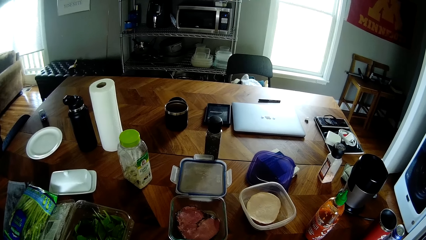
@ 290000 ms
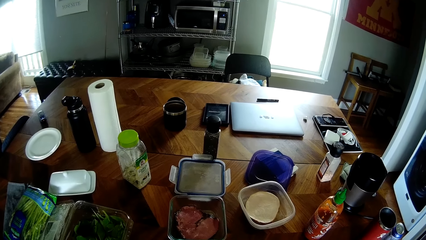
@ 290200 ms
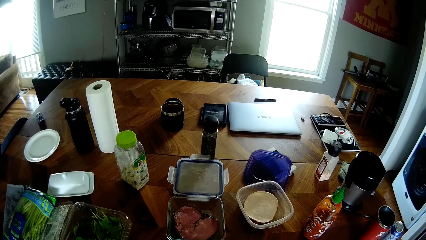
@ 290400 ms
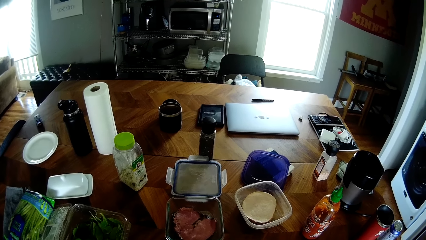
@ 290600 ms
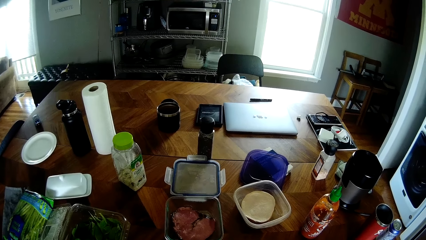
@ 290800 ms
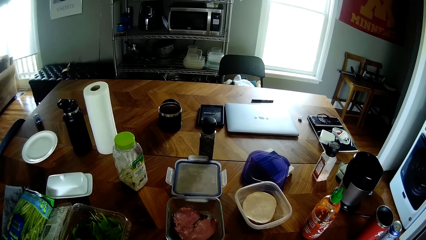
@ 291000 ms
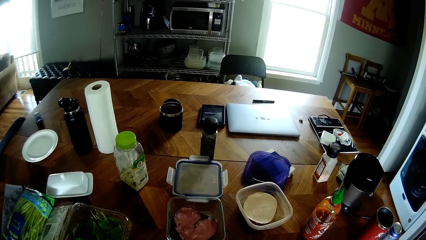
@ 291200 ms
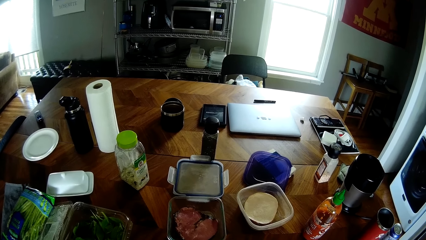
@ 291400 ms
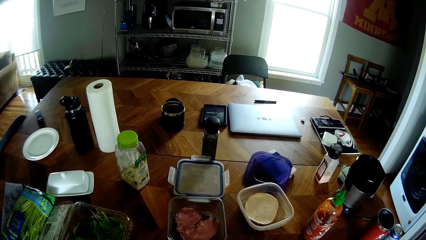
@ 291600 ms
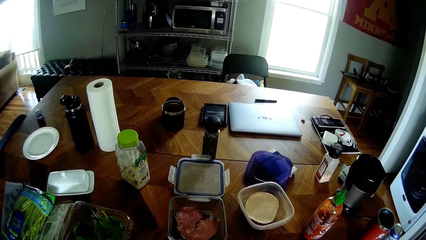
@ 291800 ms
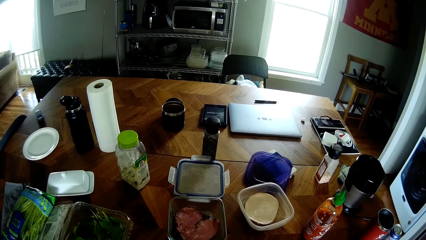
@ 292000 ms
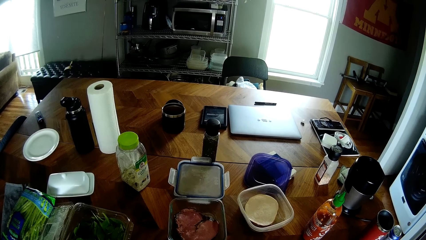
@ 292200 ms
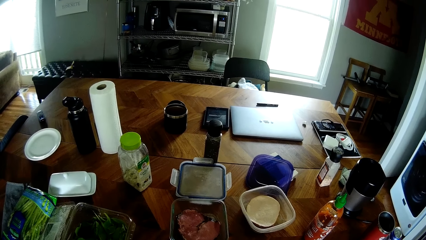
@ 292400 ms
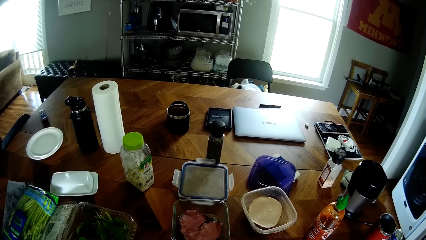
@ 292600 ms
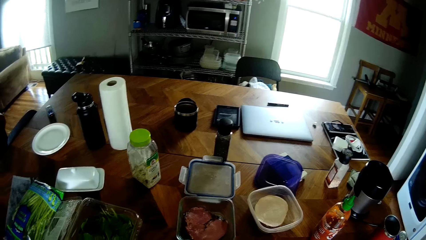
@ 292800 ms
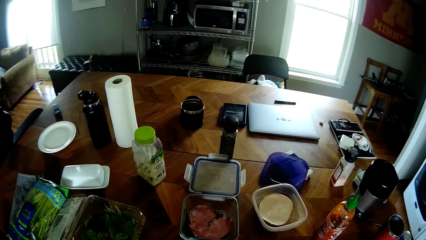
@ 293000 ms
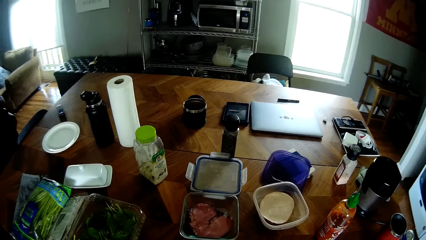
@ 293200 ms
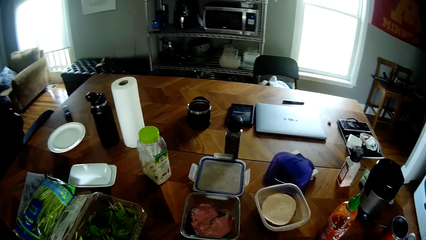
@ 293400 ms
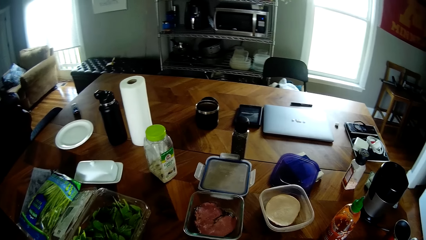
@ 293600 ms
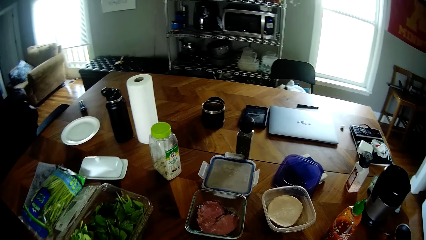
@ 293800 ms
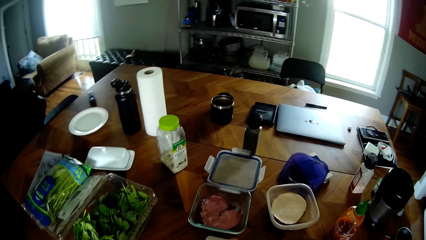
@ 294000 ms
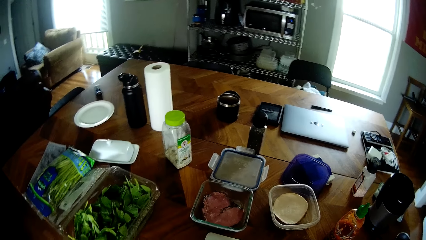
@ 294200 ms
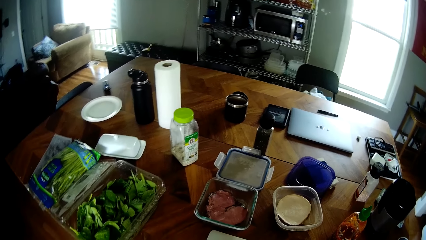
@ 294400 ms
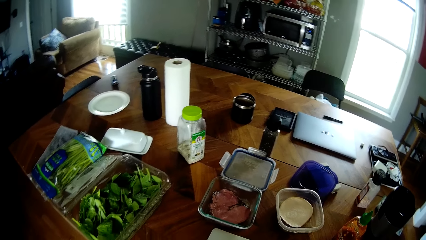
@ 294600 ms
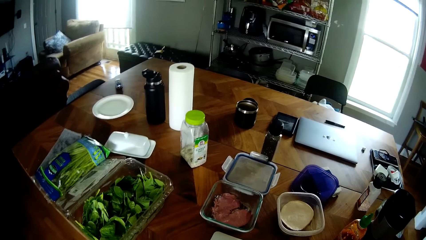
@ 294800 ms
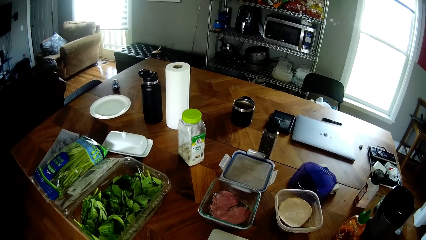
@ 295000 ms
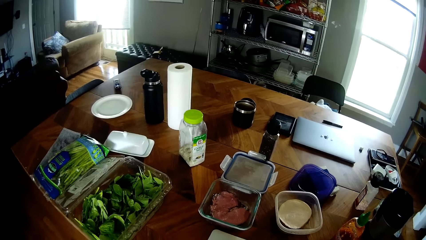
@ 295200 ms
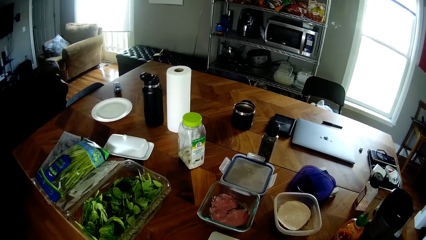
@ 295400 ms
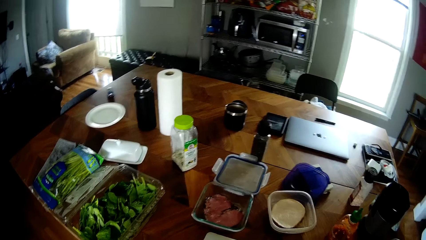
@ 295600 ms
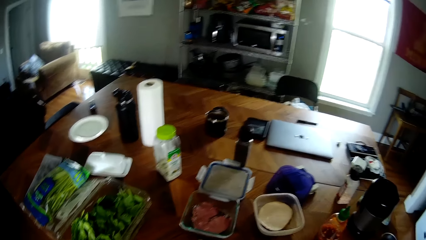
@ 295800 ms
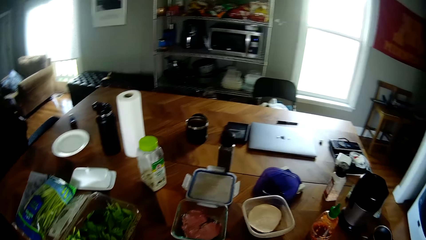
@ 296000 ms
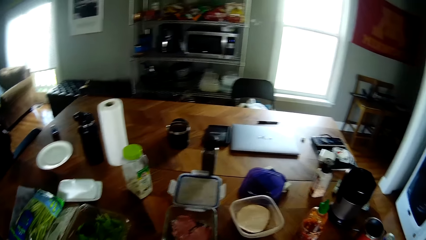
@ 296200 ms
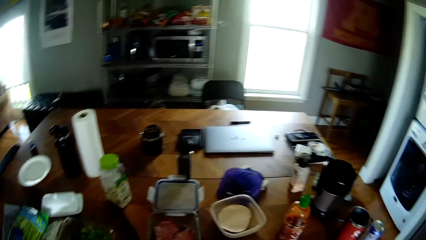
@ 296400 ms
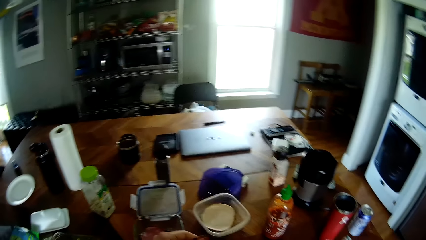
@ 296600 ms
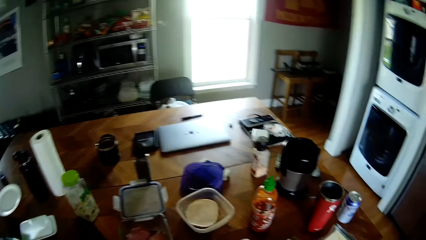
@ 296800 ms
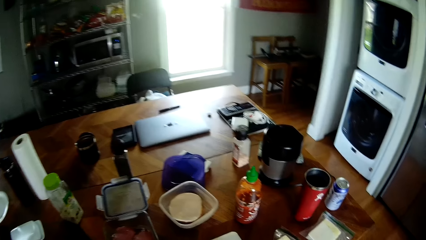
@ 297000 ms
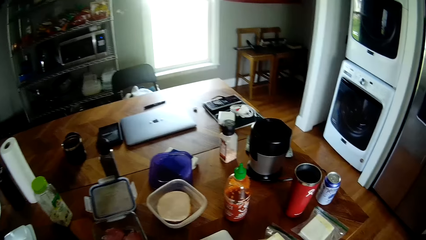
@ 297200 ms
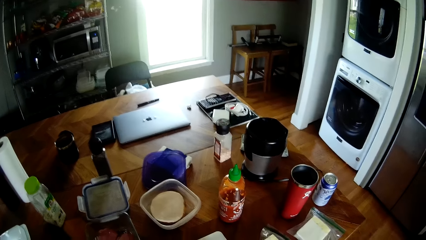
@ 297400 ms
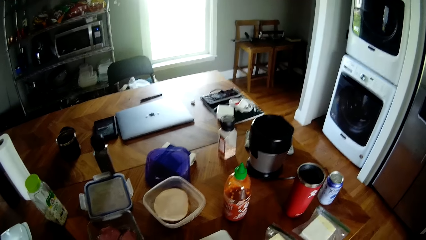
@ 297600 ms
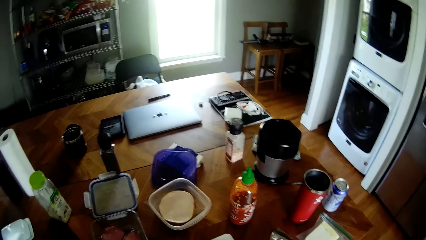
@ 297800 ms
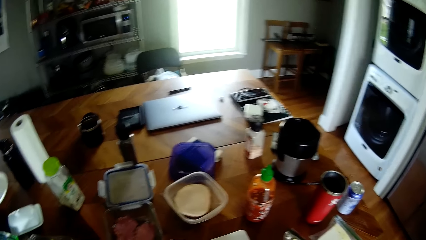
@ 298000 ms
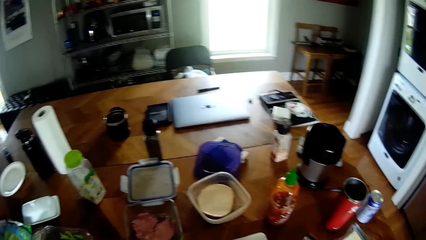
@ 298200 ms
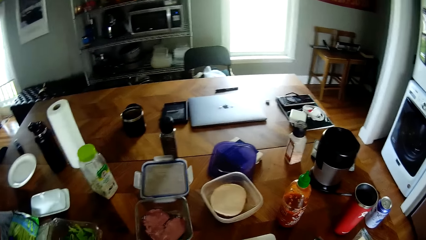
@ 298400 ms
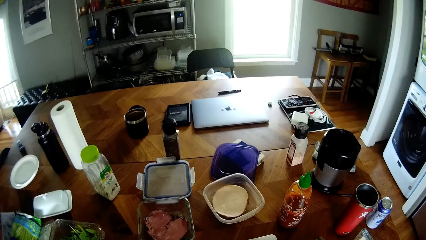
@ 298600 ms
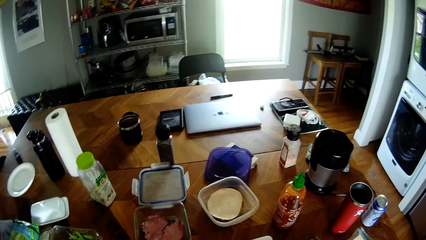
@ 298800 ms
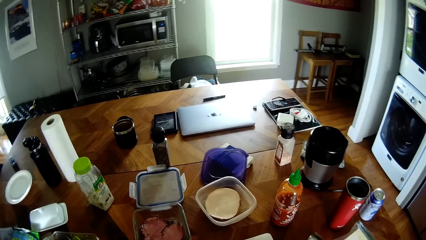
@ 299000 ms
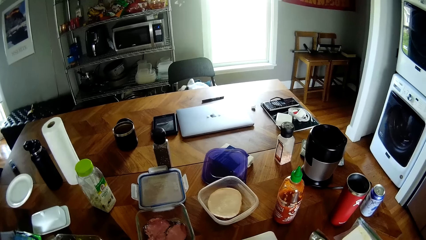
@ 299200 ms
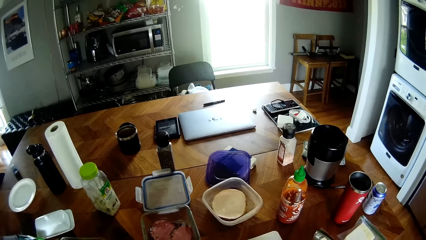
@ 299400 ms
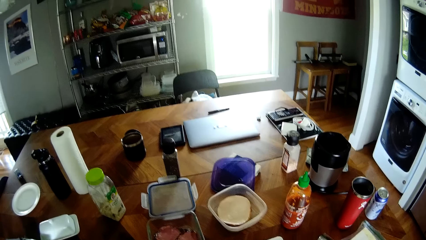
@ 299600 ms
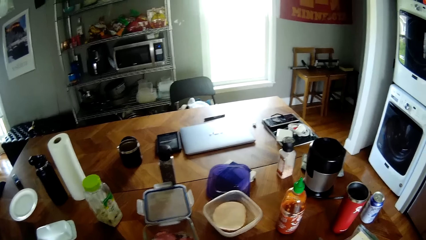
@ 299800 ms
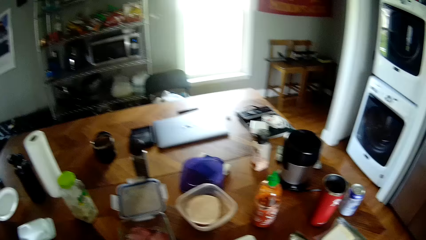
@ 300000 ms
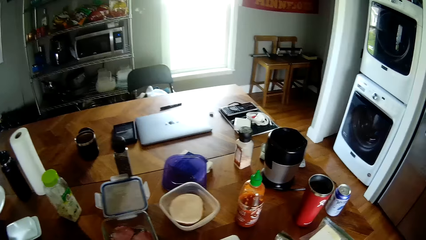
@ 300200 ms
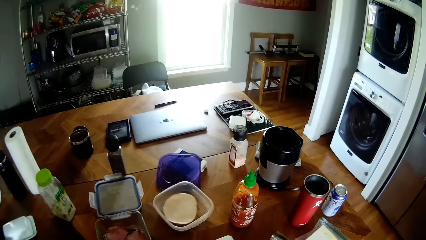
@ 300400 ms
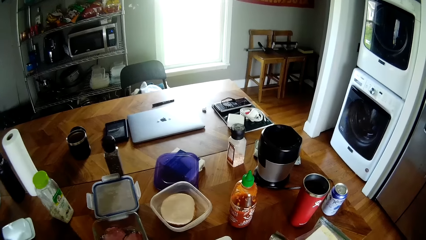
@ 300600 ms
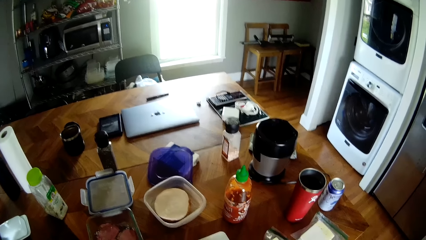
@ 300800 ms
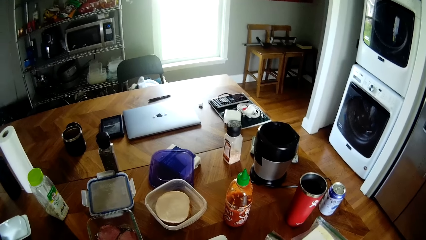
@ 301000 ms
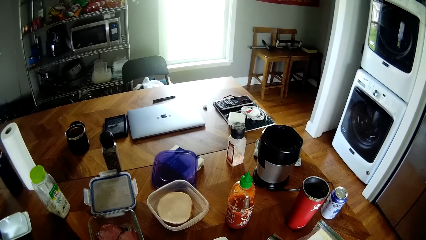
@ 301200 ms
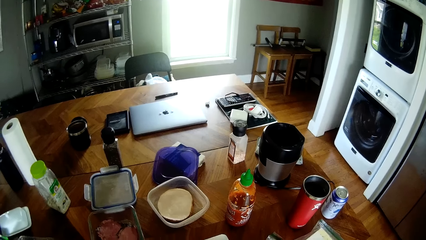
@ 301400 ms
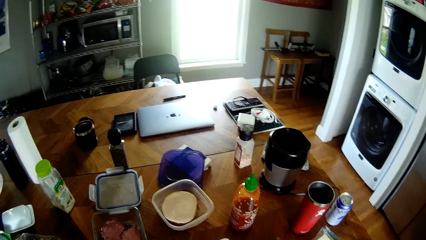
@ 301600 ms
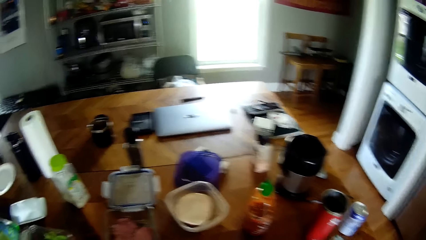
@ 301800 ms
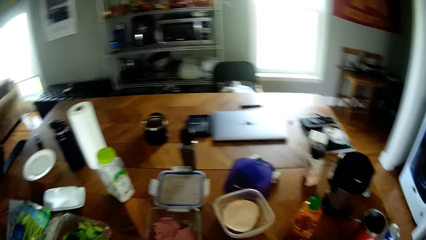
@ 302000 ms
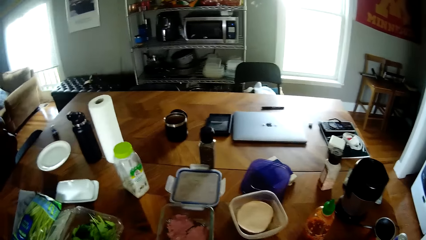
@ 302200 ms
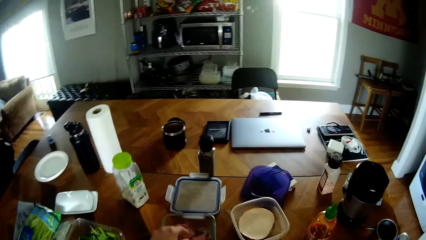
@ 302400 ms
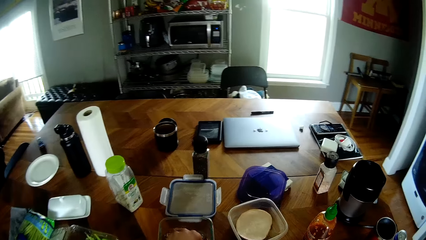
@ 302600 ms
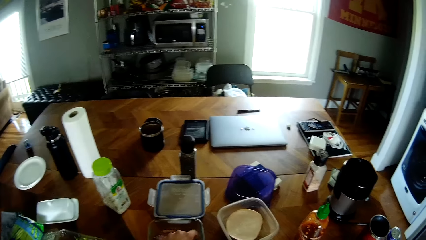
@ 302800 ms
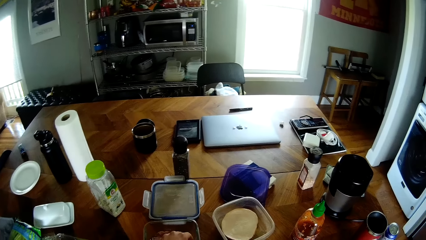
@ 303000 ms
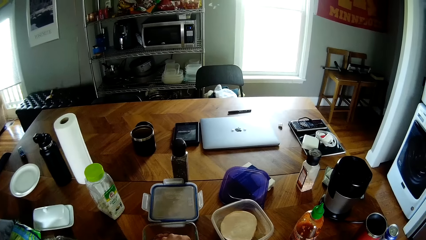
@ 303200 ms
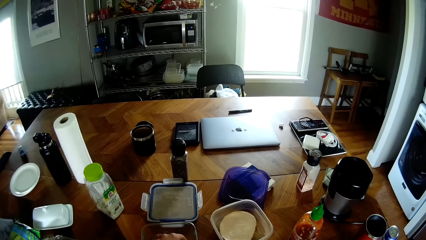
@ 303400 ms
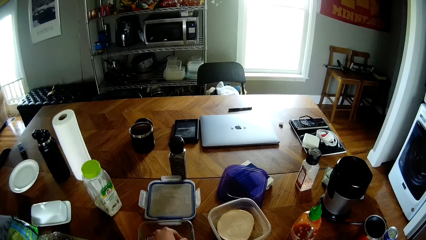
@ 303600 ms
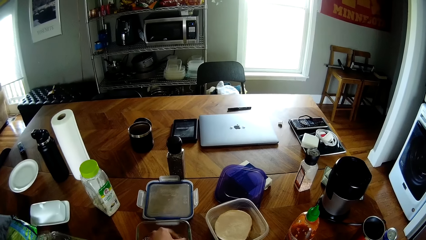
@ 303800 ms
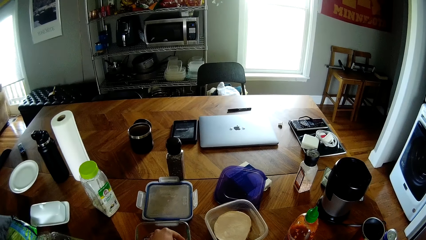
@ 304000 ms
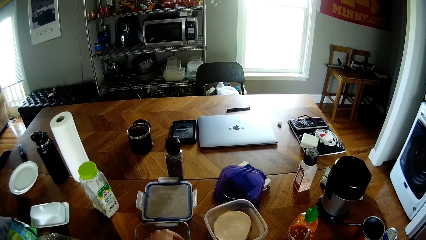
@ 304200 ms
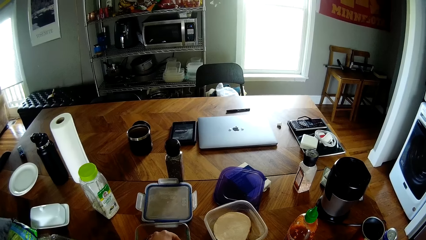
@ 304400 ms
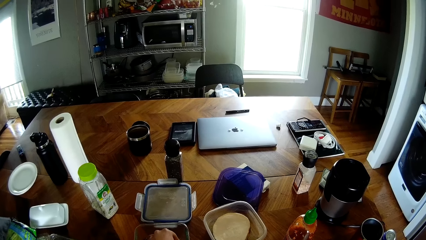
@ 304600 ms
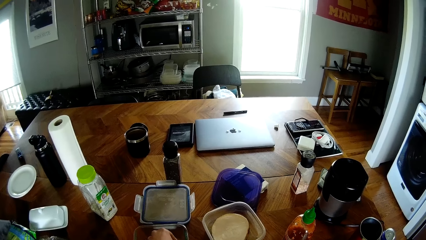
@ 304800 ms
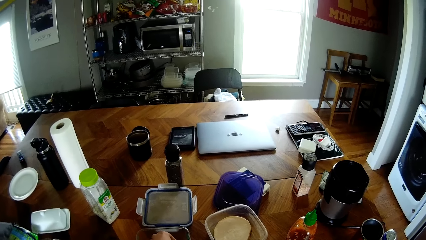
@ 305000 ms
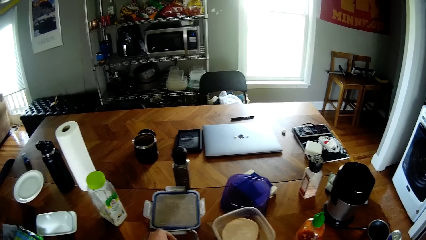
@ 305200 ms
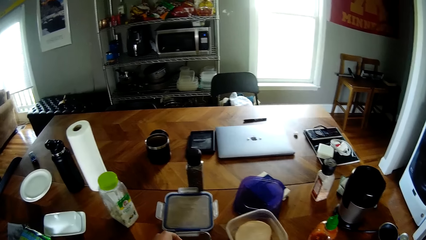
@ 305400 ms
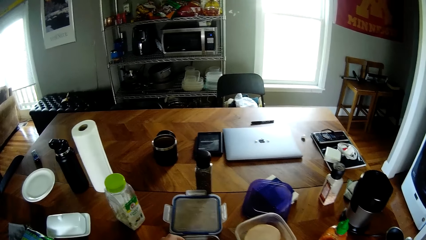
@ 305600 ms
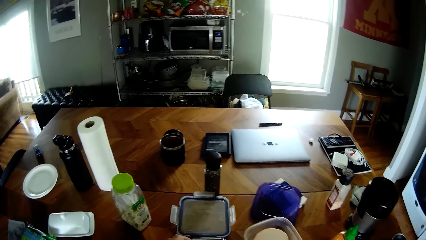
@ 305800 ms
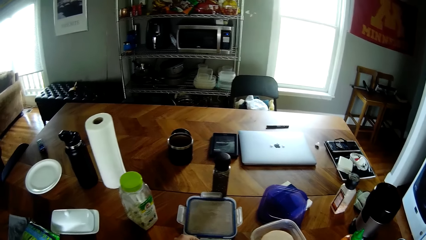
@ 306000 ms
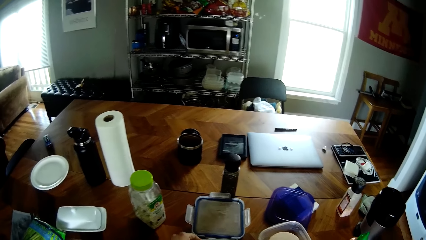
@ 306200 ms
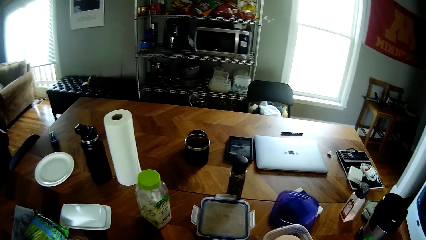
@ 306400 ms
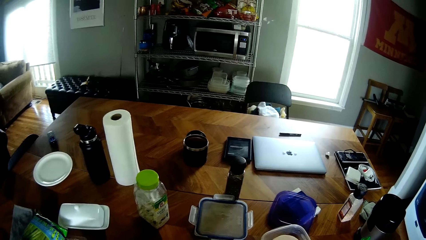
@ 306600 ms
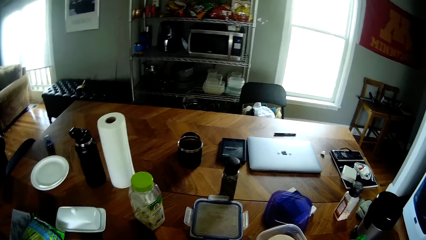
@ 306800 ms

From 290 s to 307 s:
A man talks from the background. The camera wearer picks out meat from the plate with his left hand.
